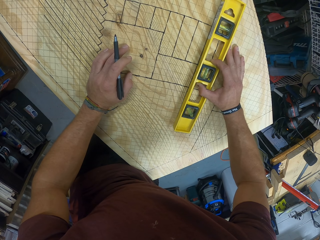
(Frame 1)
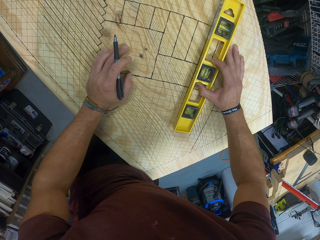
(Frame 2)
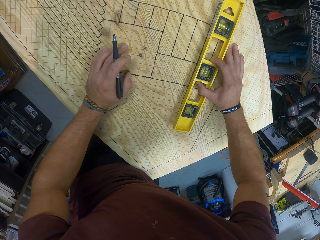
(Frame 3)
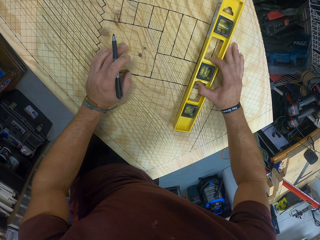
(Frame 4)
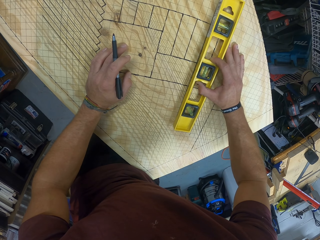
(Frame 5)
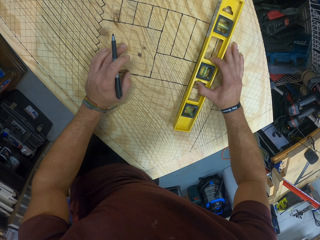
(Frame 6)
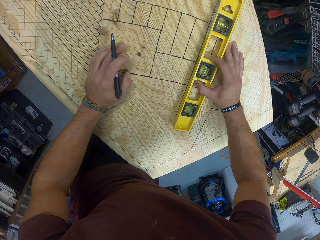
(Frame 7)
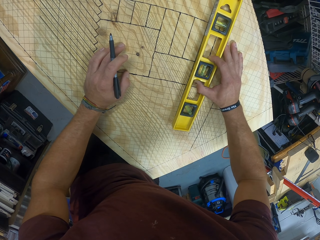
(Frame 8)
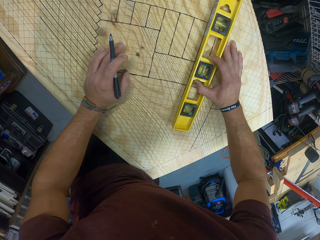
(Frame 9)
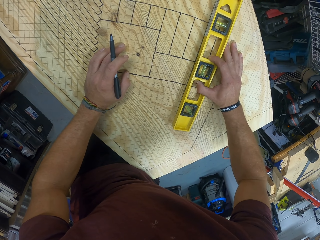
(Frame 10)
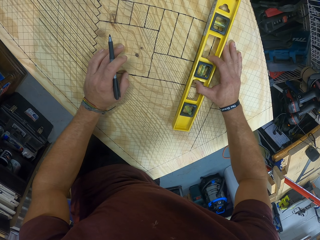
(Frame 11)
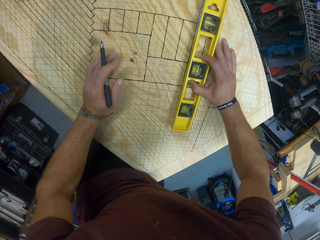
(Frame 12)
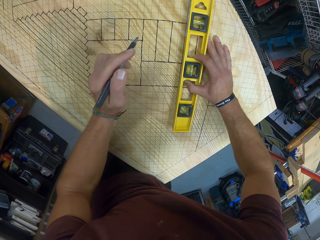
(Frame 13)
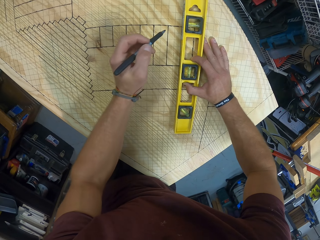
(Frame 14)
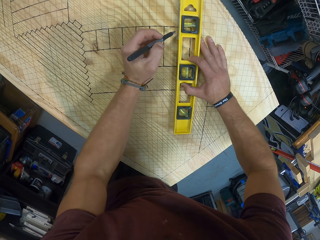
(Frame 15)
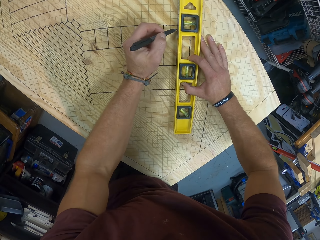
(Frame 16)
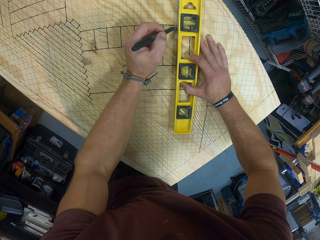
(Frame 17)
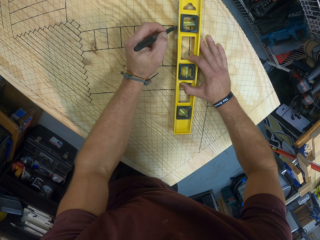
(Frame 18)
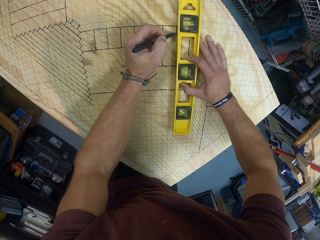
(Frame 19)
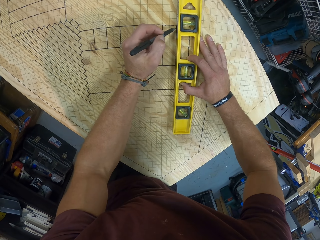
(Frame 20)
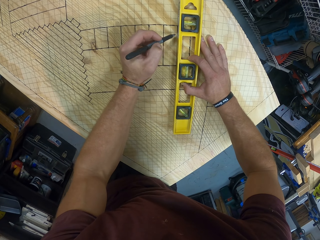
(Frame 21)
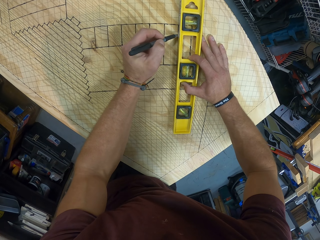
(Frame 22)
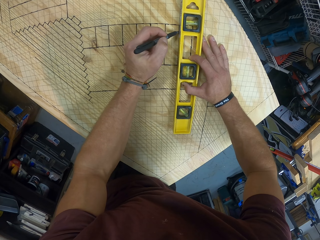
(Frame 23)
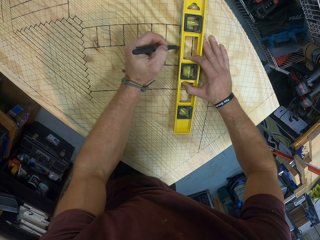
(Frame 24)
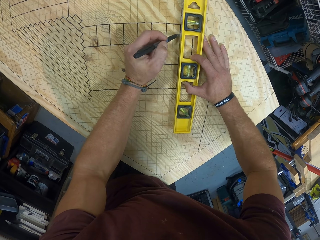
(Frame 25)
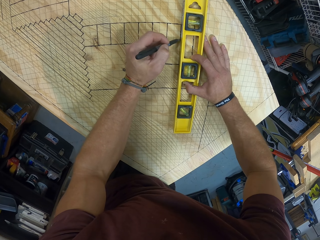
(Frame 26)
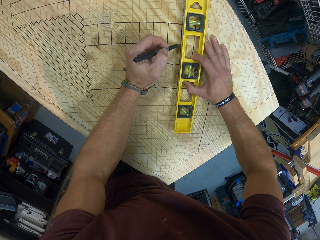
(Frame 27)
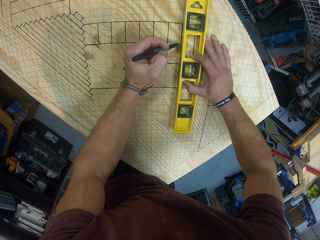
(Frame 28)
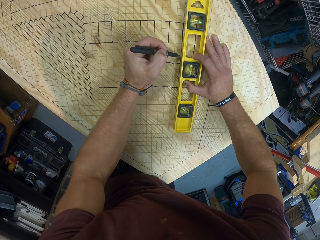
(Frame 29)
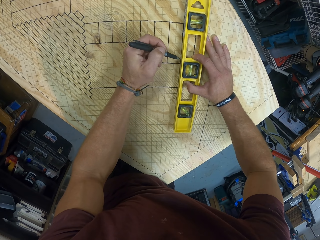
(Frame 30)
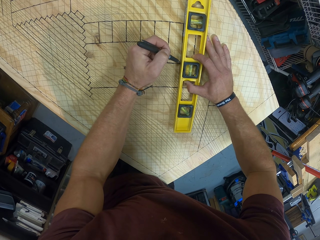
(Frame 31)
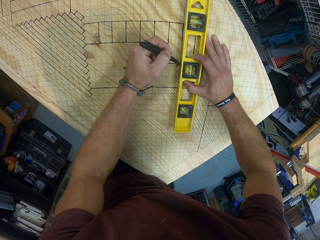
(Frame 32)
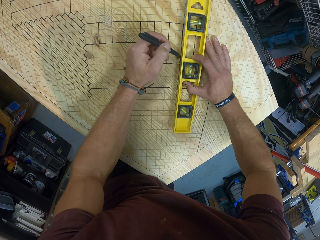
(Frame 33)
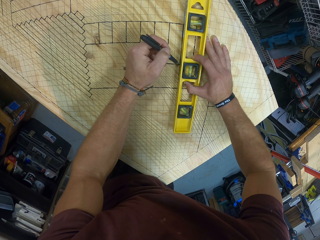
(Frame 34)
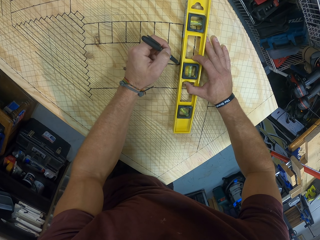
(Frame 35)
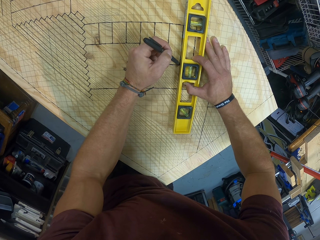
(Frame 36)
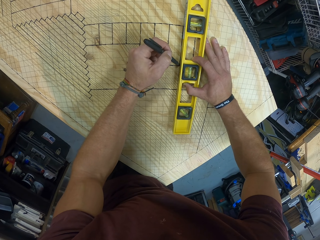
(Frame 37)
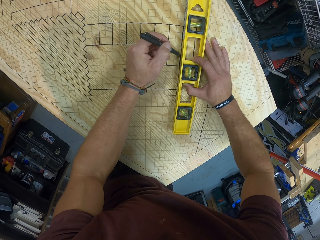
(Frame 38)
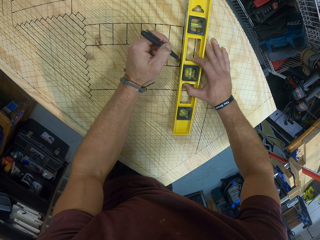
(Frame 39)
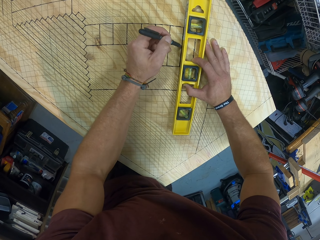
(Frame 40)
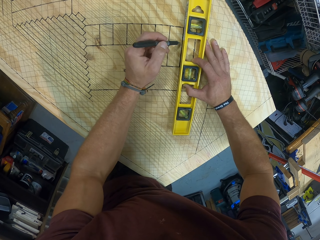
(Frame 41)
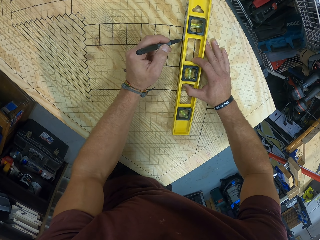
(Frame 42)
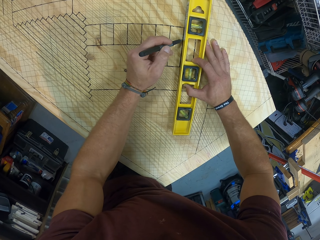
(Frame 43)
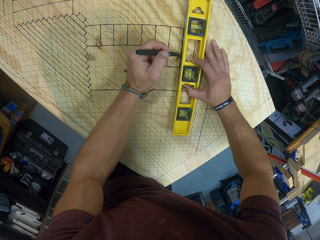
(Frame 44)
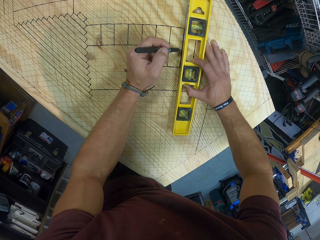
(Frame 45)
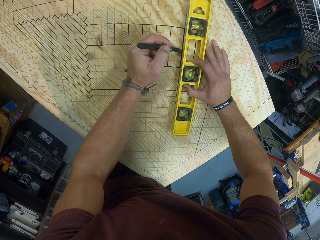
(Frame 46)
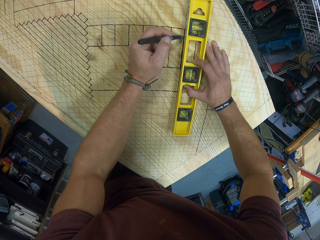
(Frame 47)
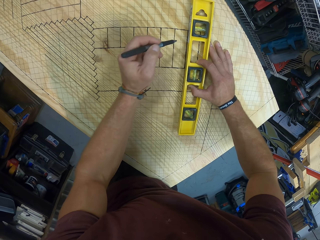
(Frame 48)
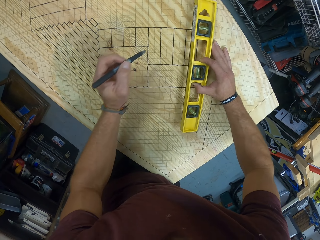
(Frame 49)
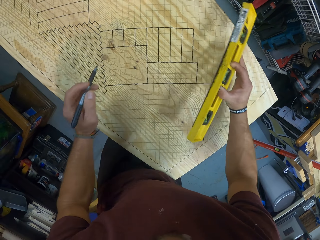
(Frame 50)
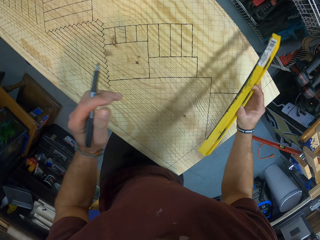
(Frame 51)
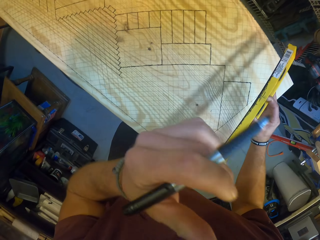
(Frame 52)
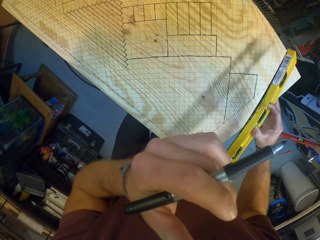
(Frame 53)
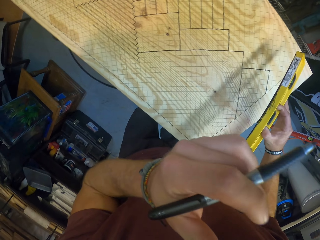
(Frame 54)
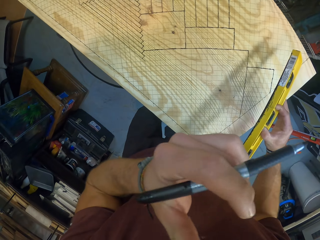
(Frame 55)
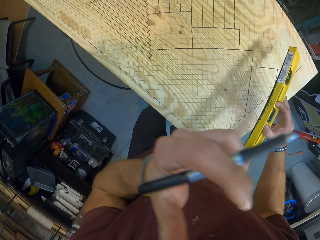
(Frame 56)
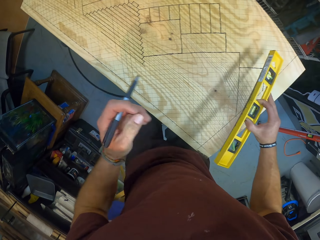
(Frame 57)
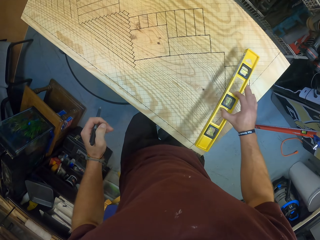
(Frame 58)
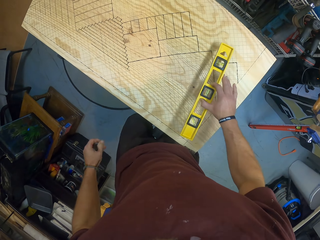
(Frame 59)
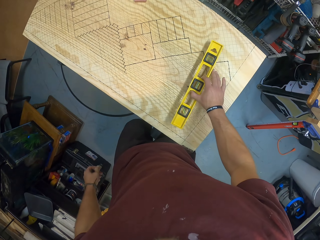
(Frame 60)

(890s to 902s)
The camera wearer draws the design on the wood with the marker in his left hand and the line level in his left hand. He picks the line level from the wood with his right hand.

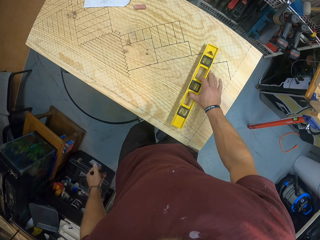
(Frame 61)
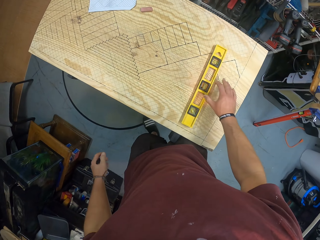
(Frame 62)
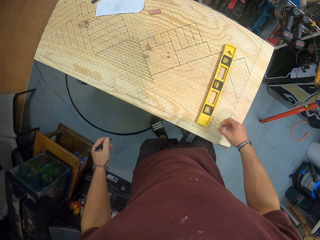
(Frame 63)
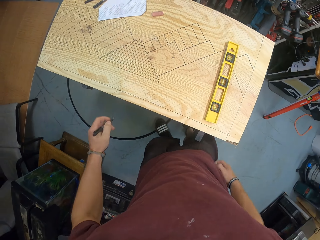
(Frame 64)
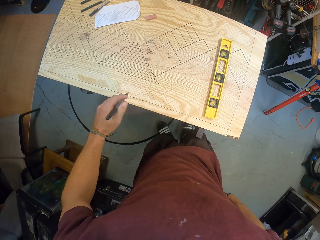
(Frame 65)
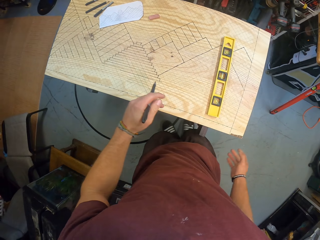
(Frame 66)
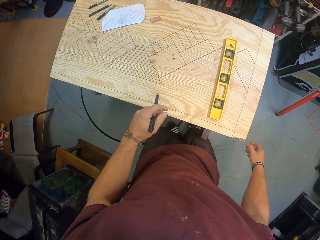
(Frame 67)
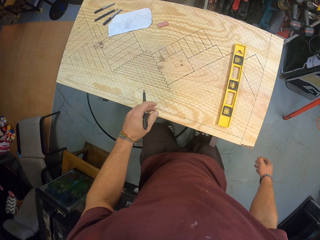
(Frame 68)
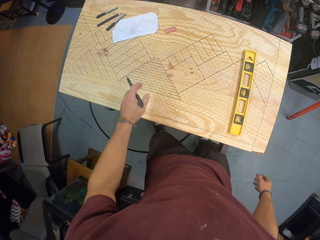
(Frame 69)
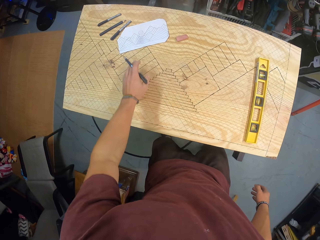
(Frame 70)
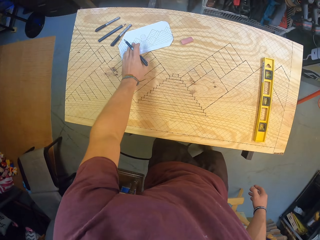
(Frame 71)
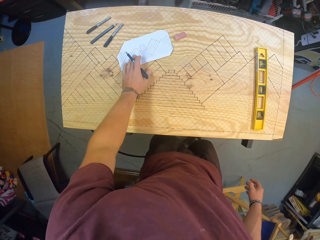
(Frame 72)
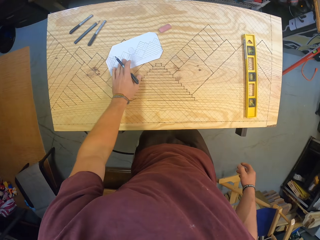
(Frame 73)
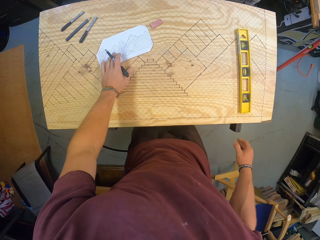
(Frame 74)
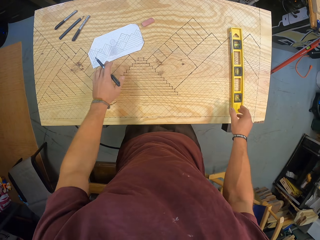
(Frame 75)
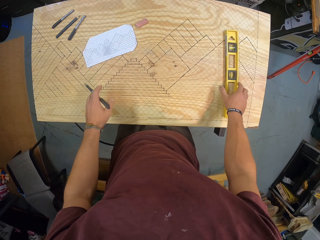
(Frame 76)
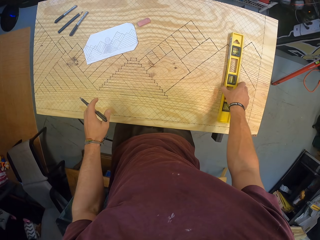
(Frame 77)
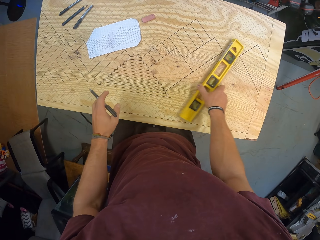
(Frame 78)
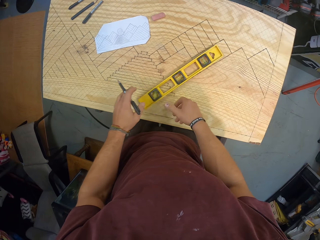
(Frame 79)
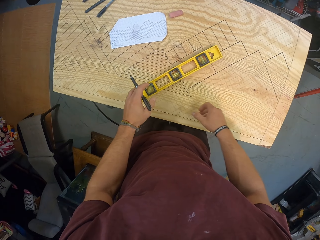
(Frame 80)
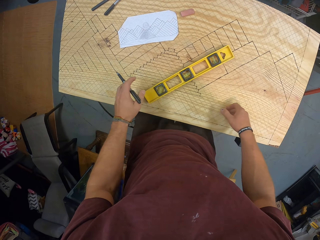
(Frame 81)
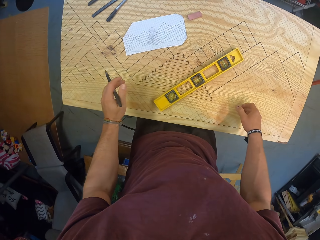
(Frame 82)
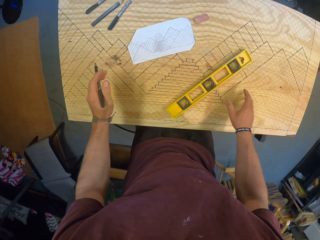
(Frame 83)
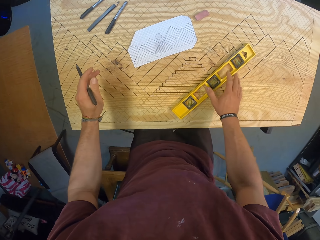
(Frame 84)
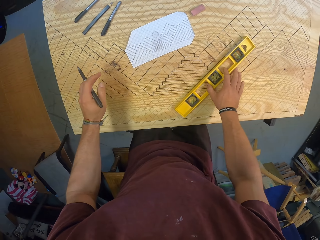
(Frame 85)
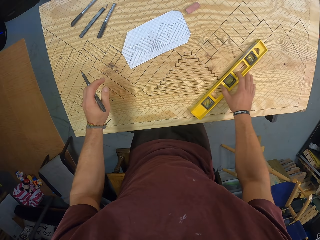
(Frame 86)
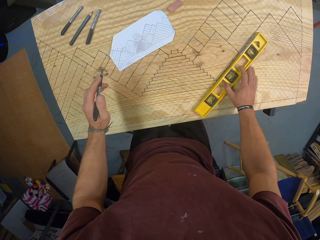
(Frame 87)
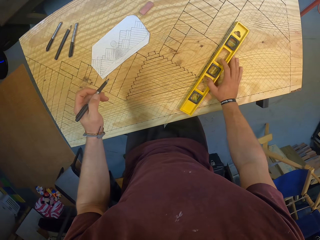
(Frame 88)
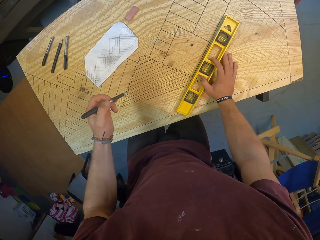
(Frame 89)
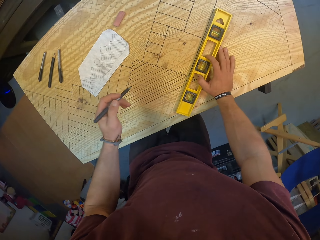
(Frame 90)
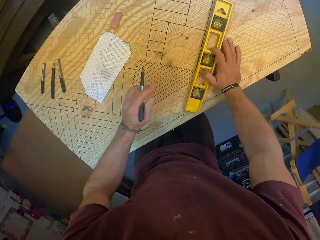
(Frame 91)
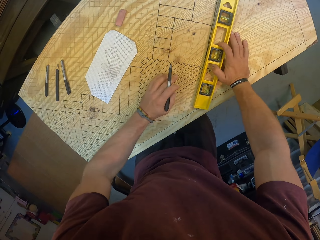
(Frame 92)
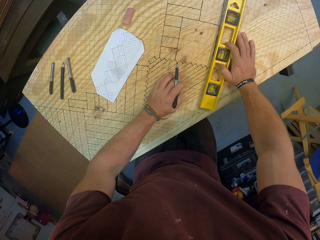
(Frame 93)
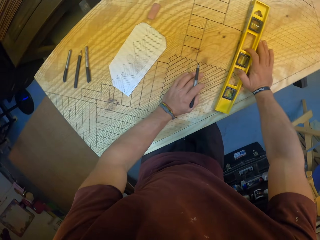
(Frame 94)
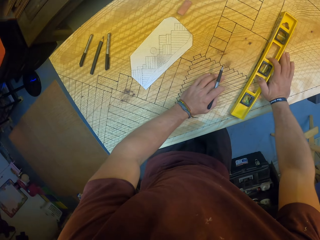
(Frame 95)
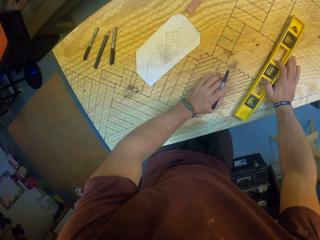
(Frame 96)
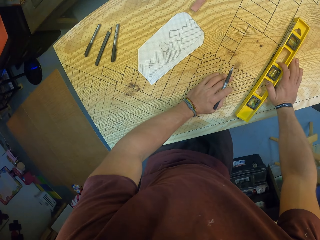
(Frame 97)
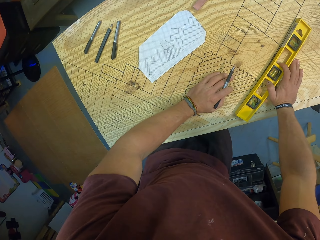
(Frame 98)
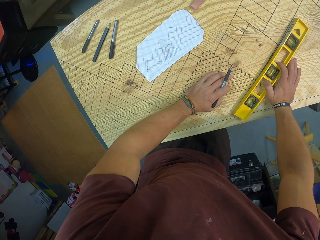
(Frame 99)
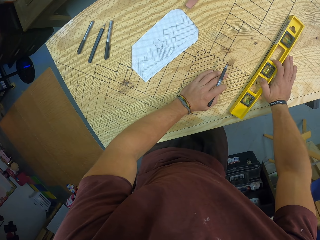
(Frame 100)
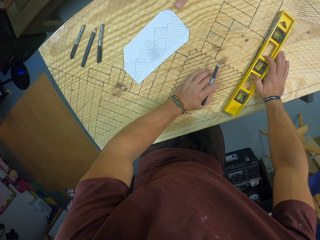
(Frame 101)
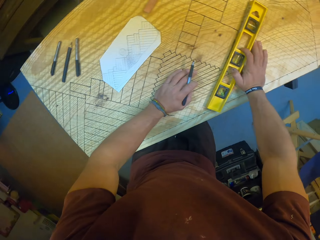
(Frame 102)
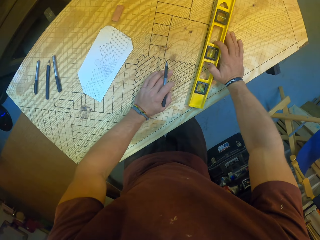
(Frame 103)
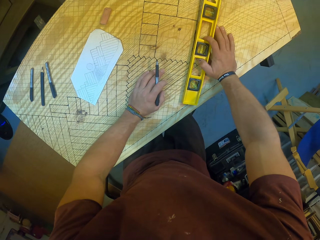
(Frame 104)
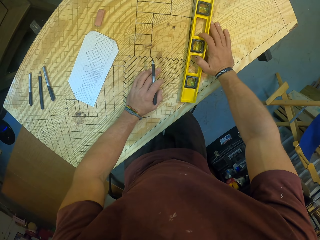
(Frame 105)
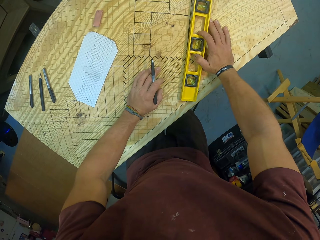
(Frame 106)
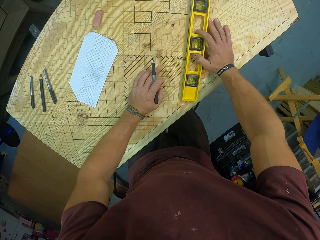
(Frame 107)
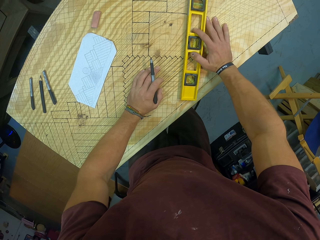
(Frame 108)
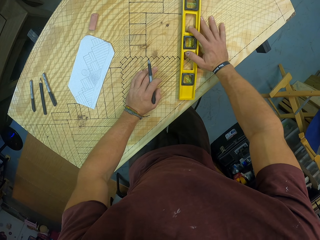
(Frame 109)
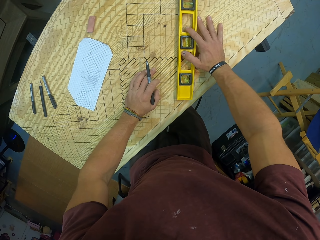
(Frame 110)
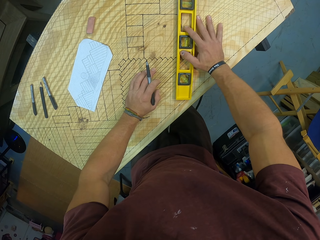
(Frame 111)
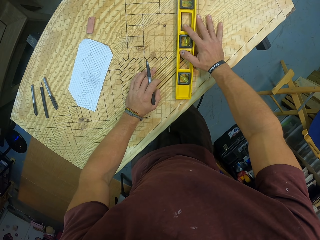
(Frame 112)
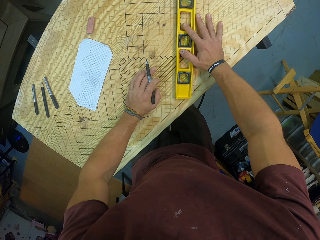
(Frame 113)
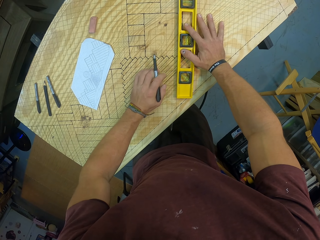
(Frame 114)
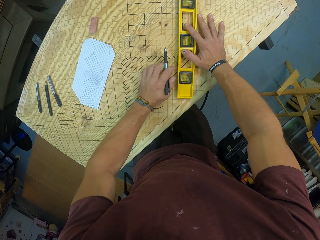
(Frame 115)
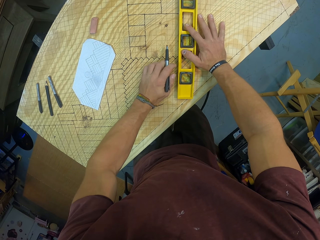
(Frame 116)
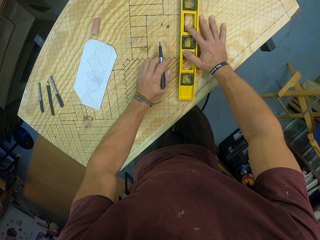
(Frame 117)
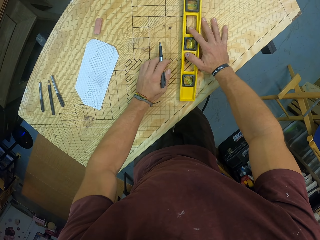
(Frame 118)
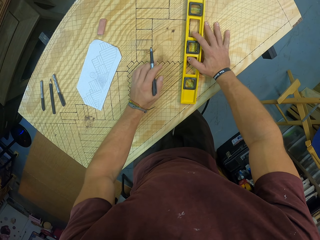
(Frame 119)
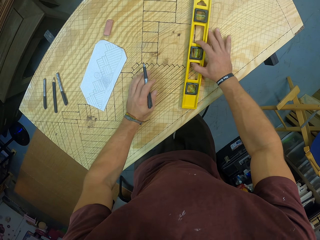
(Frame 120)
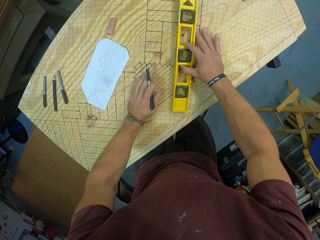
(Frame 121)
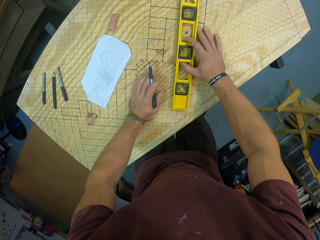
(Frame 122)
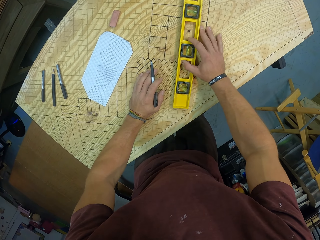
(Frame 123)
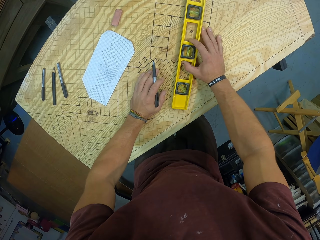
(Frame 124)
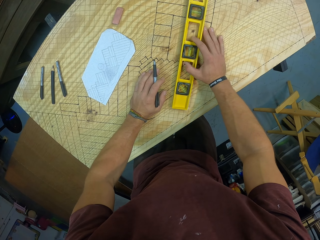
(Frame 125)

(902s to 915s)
The camera wearer drops the line level on the wood with his right hand. He adjusts a paper on the wood with his left hand. He drags the piece of paper on the plywood. He adjusts the line level on the wood with his right hand. He drags the ruler on the plywood. He places his left hand on the wood. He pauses.
